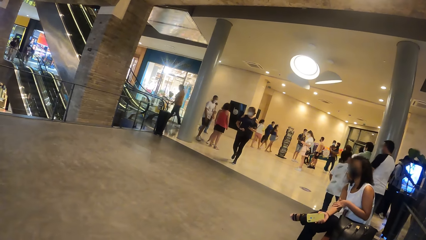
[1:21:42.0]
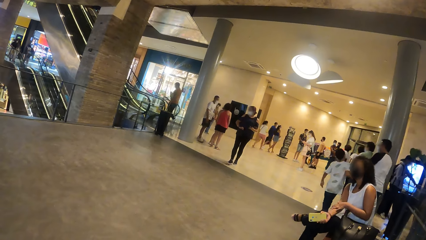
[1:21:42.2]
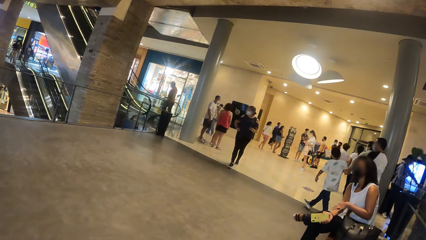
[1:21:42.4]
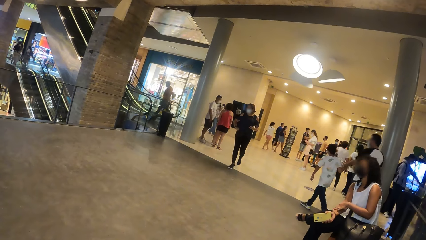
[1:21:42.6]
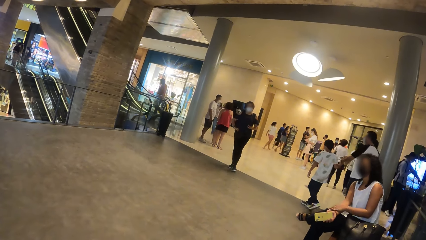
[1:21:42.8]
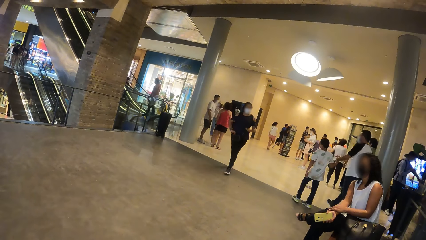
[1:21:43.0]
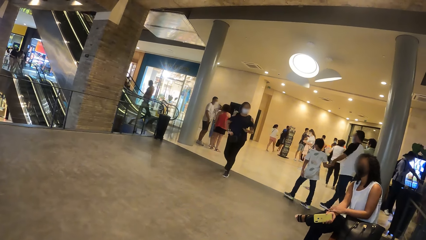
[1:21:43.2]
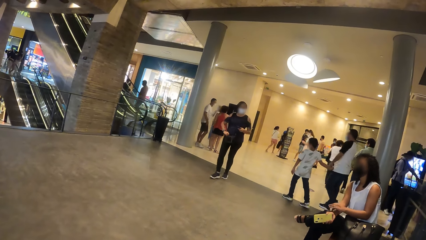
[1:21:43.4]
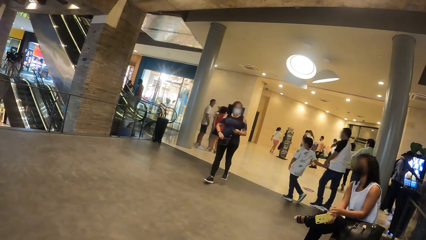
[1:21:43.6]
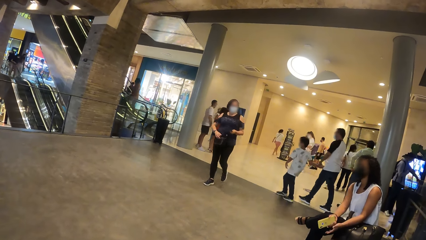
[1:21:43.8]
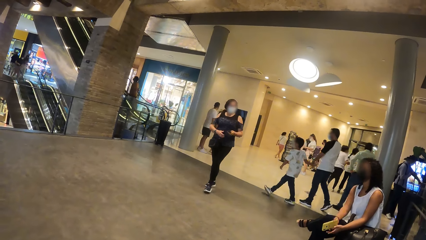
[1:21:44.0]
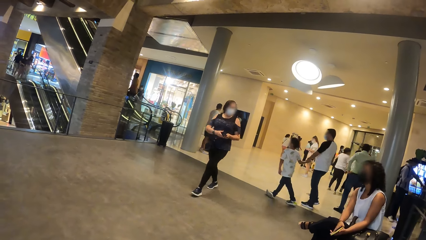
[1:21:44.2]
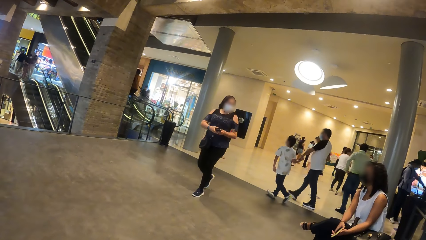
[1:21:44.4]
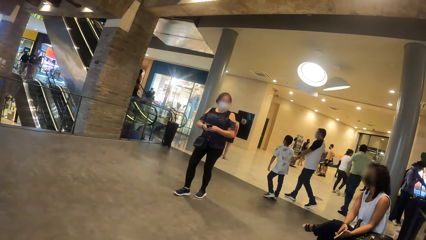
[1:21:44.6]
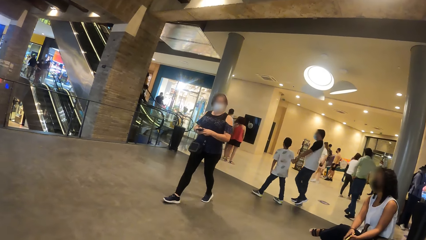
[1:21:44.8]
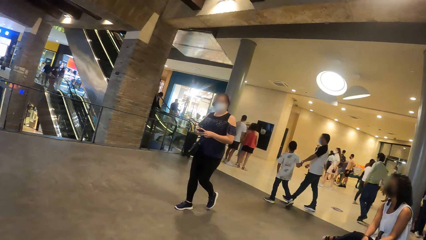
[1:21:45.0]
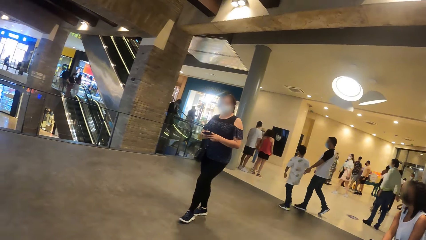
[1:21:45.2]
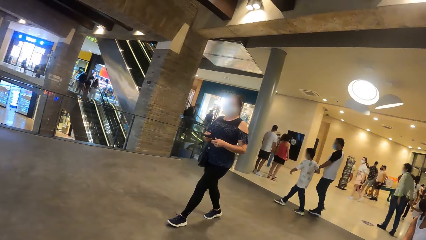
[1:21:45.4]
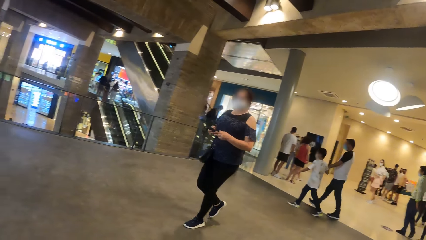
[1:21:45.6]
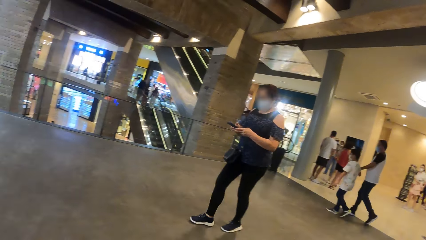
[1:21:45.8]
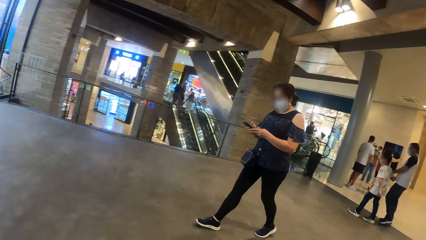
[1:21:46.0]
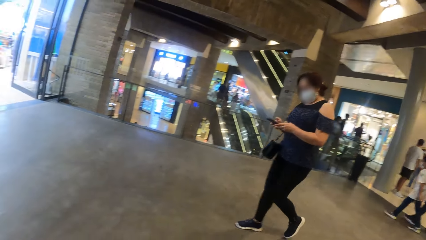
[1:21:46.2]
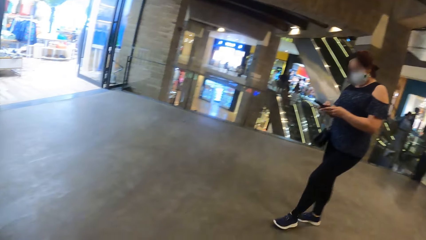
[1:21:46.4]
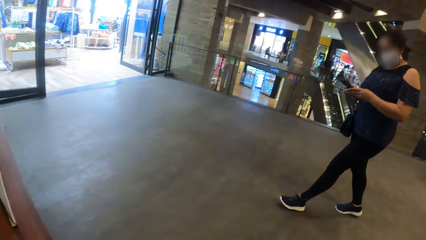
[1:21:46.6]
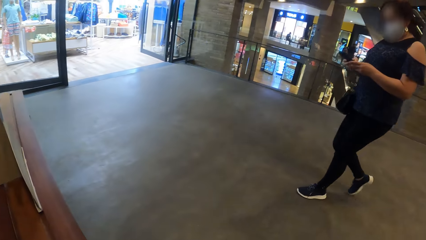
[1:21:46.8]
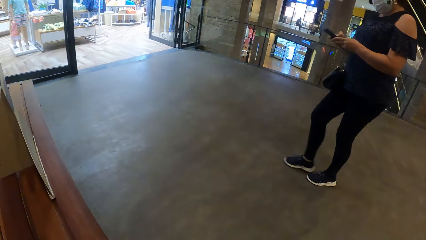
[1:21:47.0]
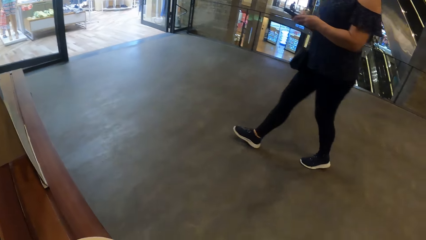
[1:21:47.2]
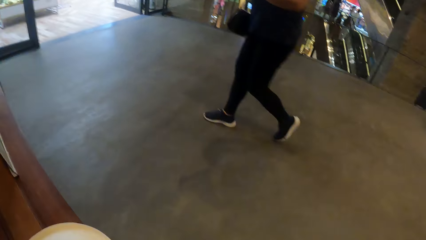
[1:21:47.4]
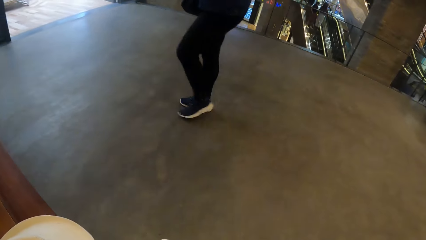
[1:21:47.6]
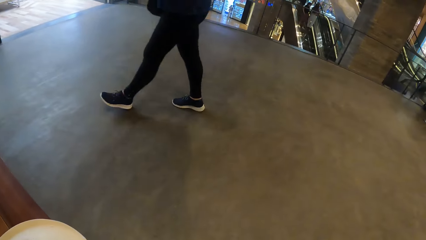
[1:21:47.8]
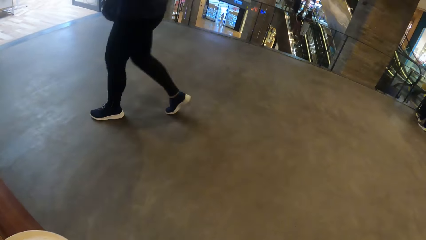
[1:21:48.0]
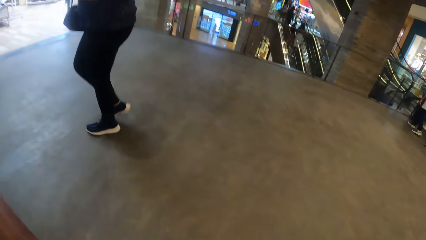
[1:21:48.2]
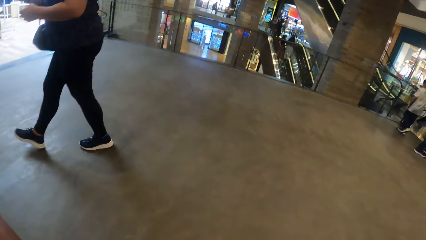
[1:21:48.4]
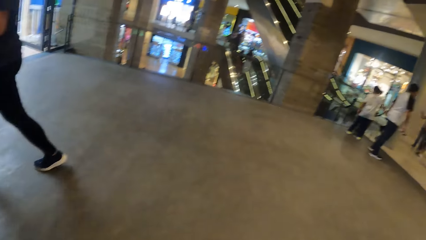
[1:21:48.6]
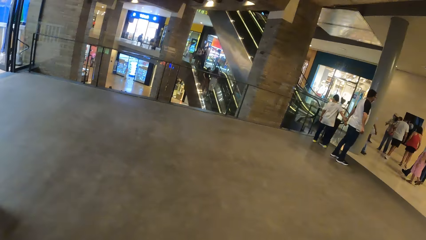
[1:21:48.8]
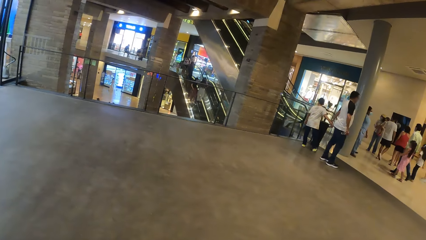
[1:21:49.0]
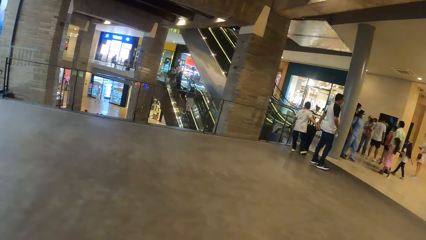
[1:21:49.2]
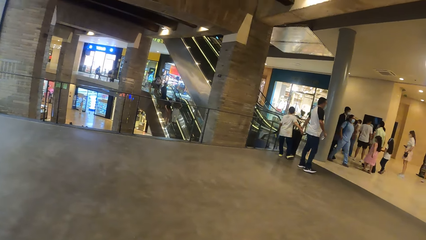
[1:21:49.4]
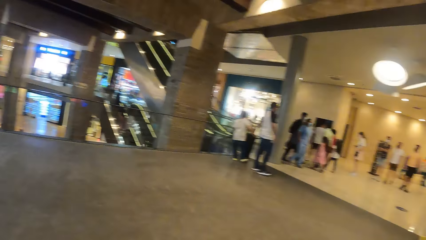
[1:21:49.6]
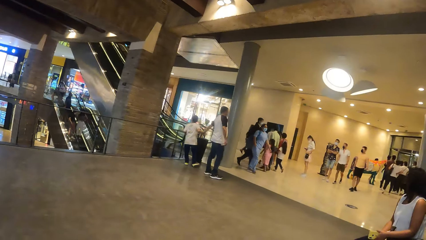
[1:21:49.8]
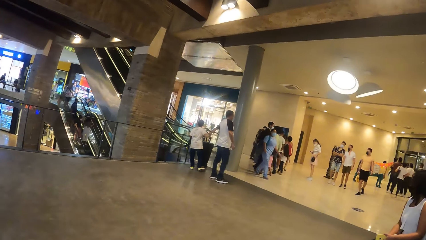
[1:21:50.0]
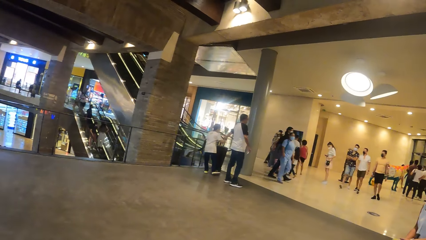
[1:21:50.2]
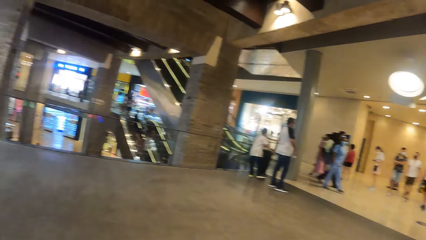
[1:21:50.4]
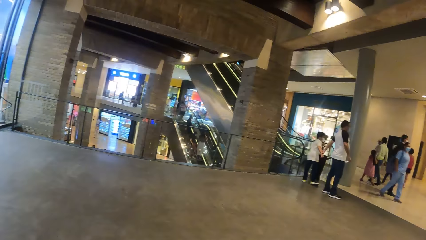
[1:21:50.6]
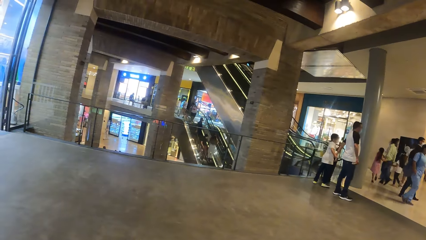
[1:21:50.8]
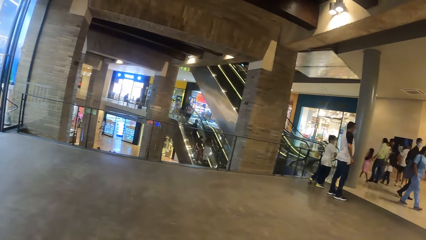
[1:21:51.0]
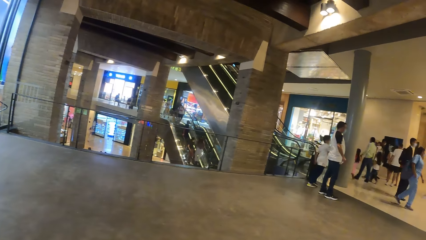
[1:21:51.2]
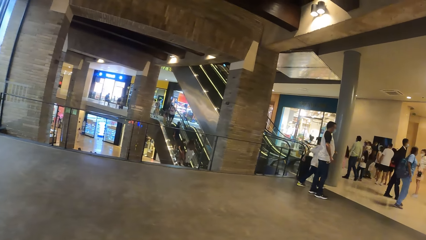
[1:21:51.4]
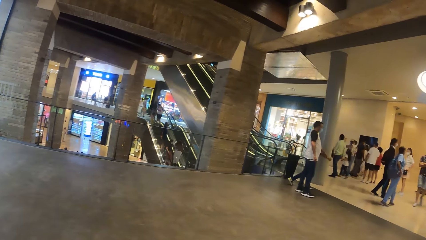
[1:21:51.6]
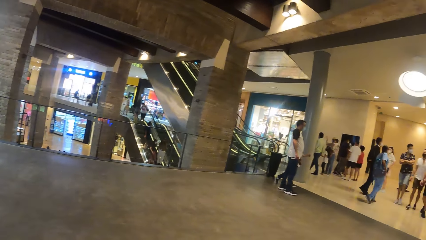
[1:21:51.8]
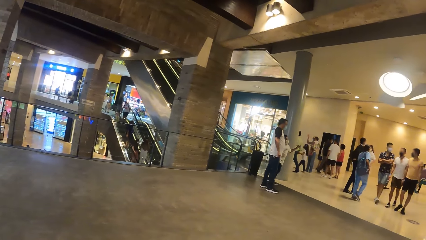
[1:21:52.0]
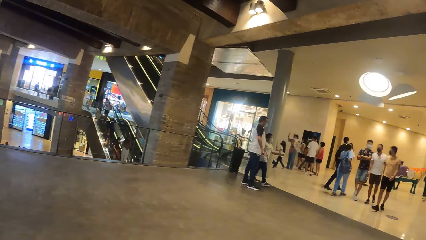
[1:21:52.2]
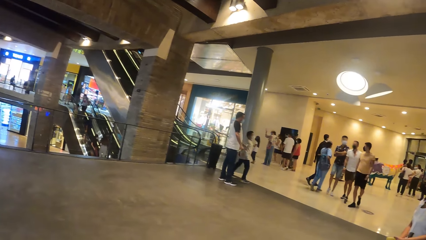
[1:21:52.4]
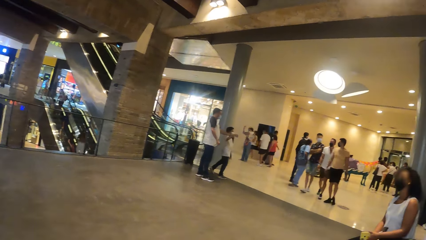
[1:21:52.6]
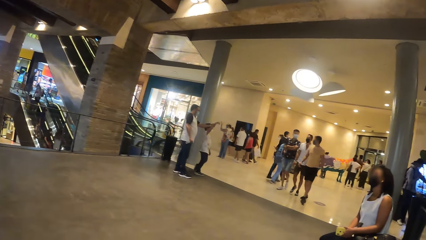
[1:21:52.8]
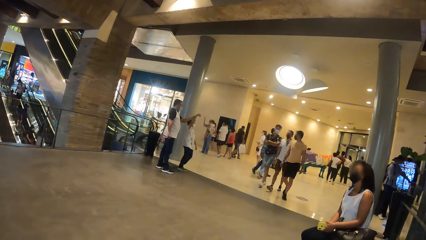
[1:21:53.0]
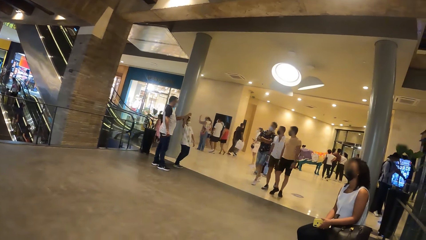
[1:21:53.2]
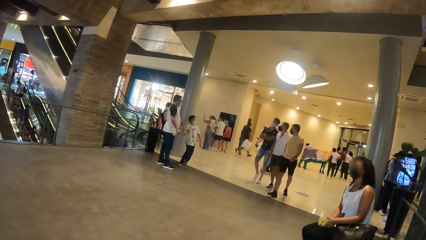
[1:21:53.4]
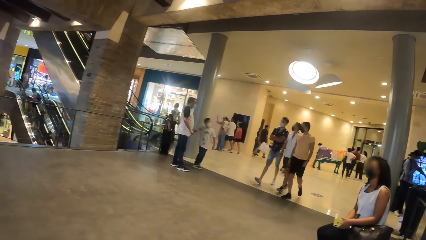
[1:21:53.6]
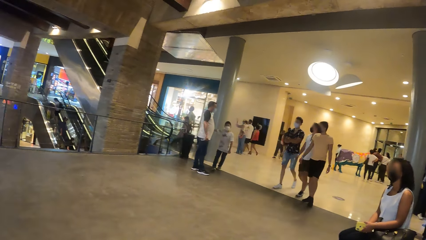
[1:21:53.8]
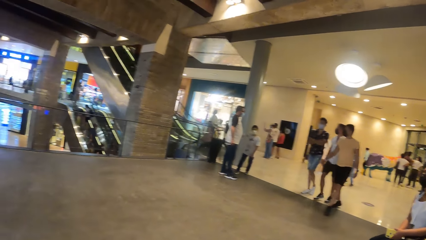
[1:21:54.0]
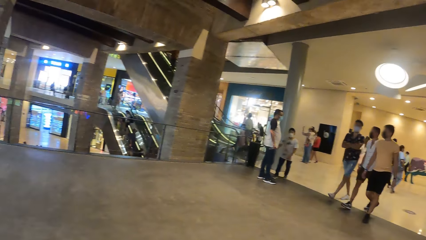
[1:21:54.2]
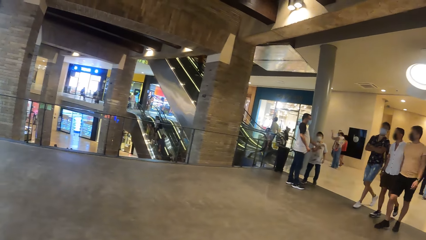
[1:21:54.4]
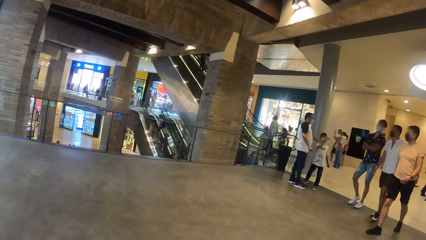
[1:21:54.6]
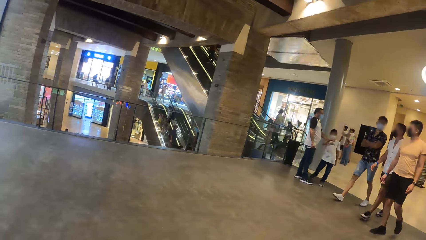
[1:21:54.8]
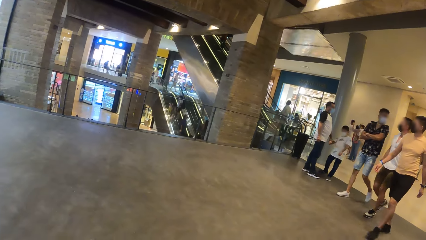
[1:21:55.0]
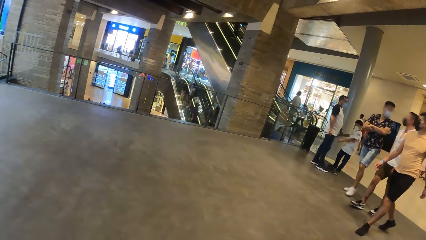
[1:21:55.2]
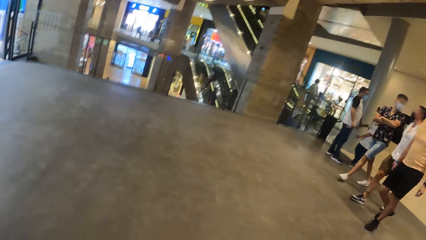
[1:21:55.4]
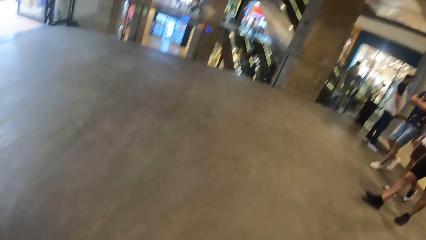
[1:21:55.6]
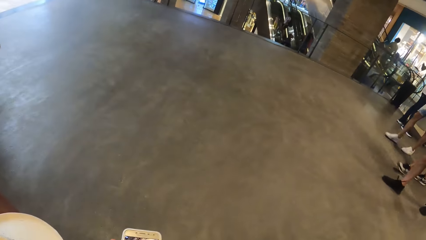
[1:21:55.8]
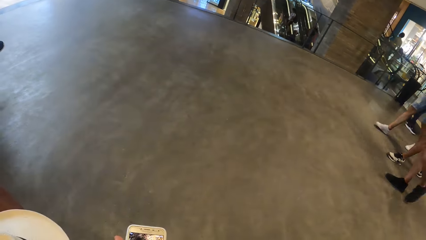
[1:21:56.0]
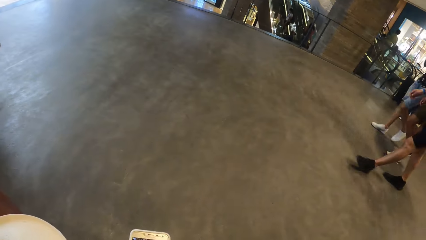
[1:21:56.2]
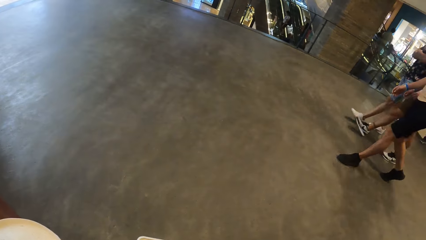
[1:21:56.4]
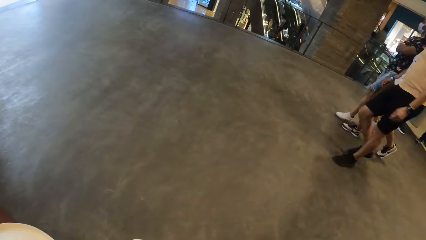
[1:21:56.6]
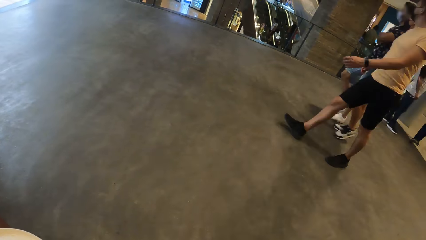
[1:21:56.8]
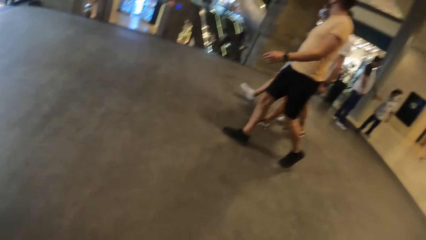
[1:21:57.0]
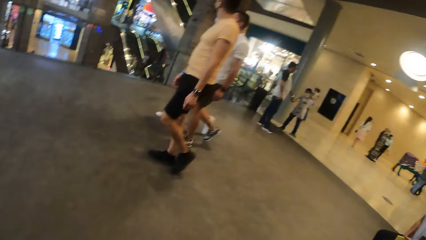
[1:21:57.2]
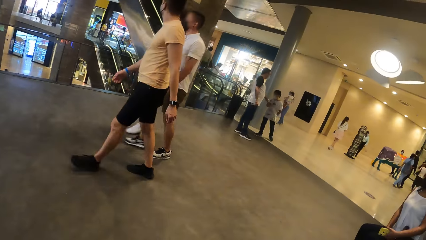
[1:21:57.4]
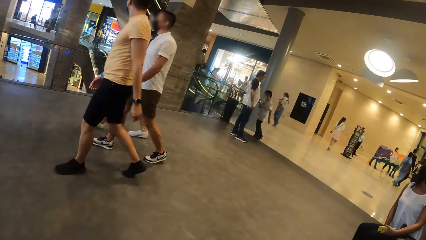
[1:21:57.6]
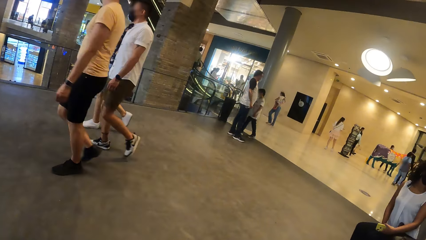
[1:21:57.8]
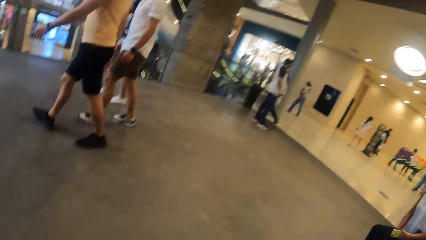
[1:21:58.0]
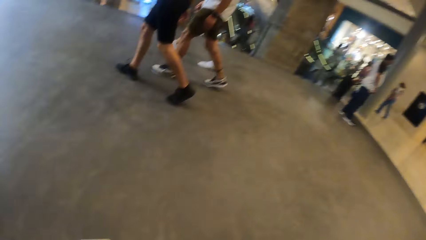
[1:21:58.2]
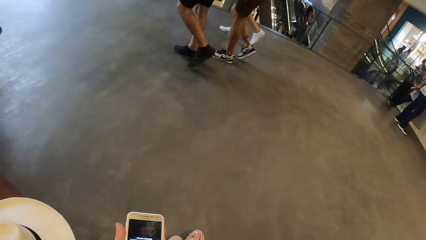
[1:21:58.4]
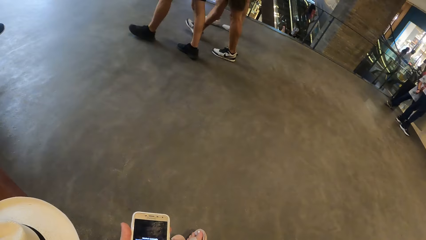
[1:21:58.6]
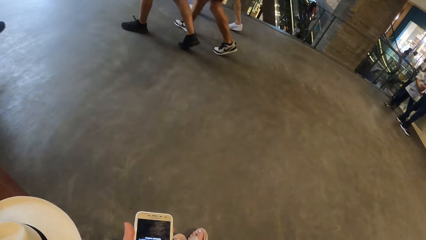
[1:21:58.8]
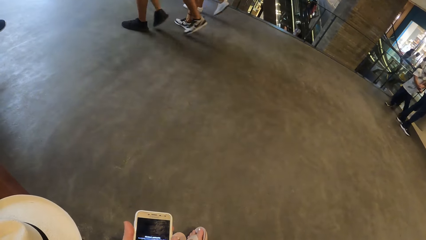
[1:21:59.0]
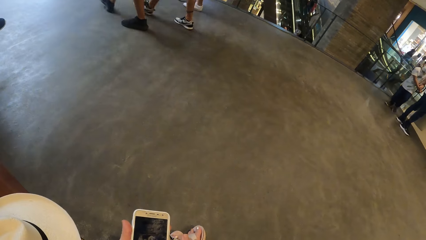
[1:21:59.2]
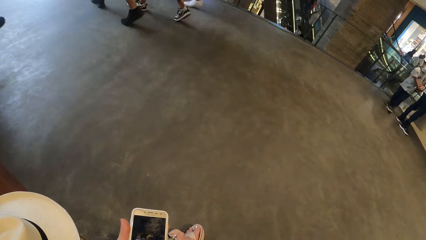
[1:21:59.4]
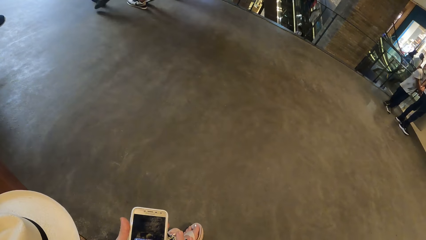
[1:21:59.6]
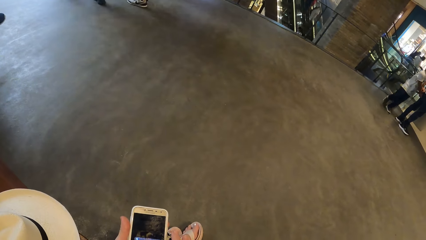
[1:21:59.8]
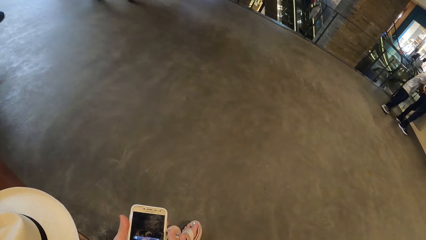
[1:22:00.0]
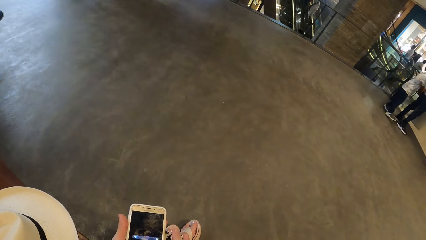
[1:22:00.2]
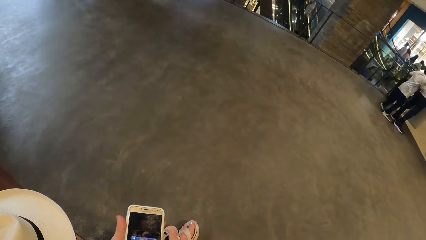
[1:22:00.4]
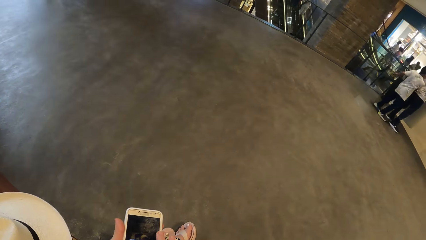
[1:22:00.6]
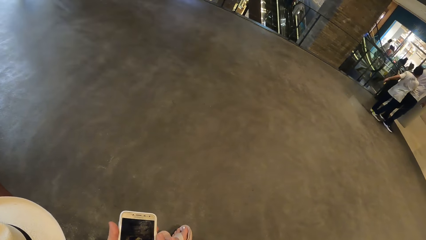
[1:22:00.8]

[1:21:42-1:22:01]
A boy holds the left hand of a man with his right hand. A woman holds a phone in her left hand with her right hand. A person uses the phone. The camera wearer looks around. A person walks in the mall. Another person walks in the mall. A third person walks in the mall. The camera wearer looks at the first person. They look at the second person. They look at the third person. They look at the phone.
